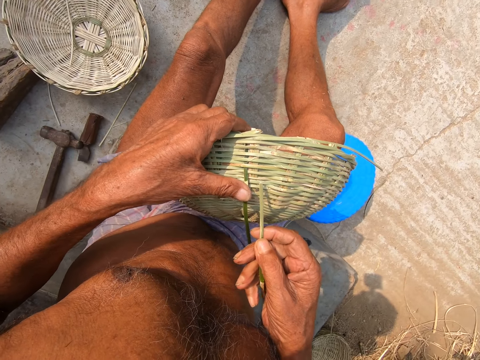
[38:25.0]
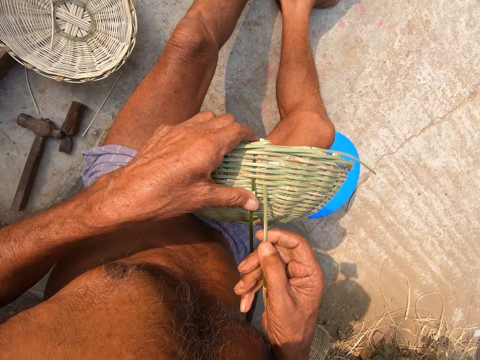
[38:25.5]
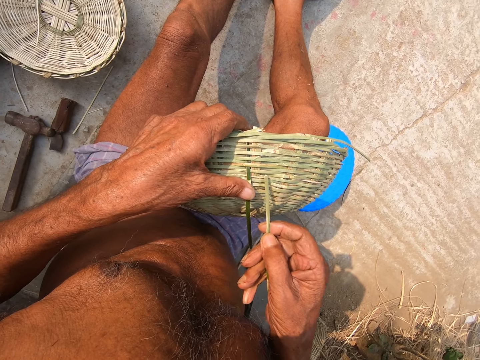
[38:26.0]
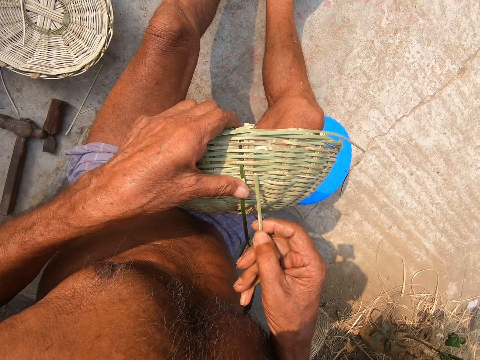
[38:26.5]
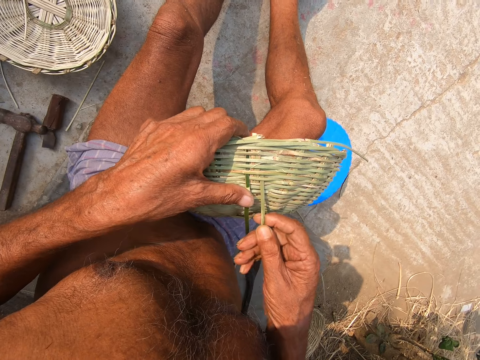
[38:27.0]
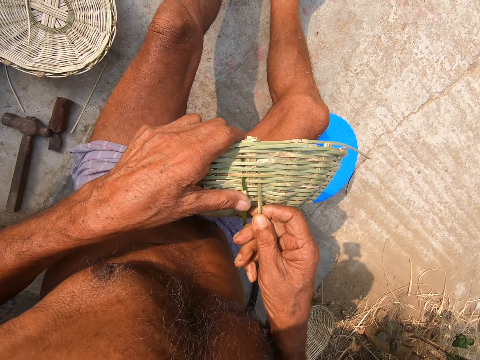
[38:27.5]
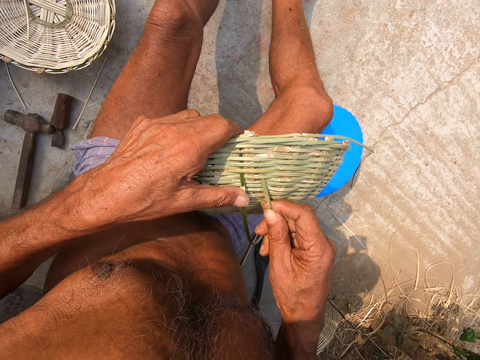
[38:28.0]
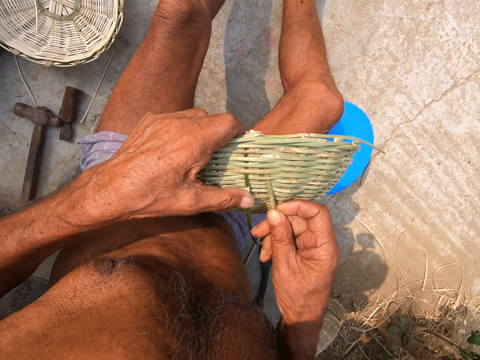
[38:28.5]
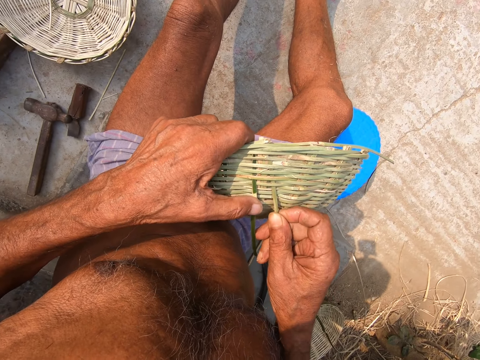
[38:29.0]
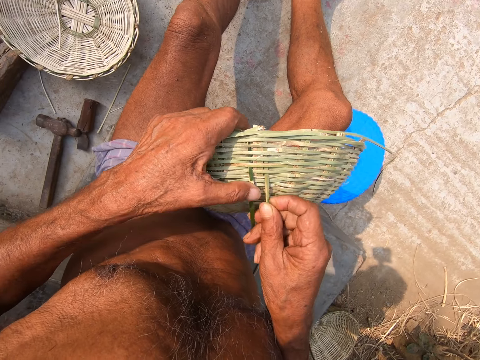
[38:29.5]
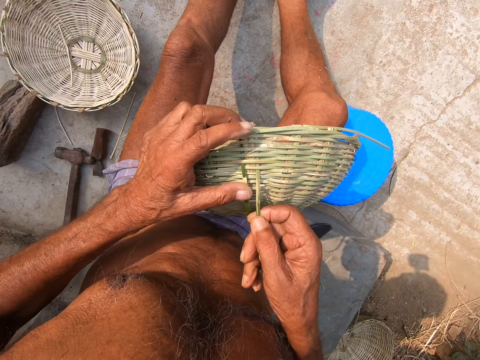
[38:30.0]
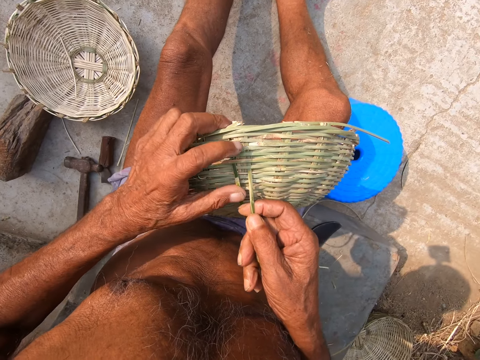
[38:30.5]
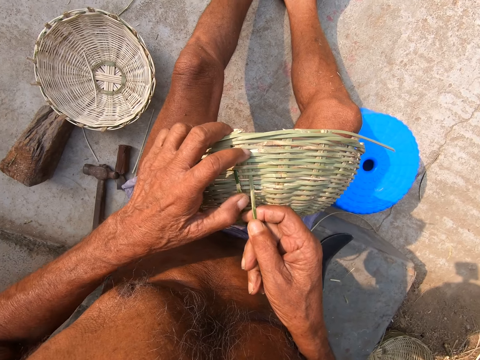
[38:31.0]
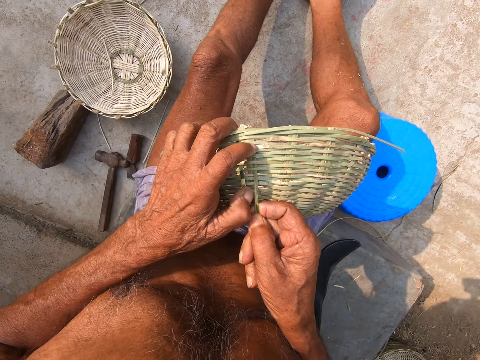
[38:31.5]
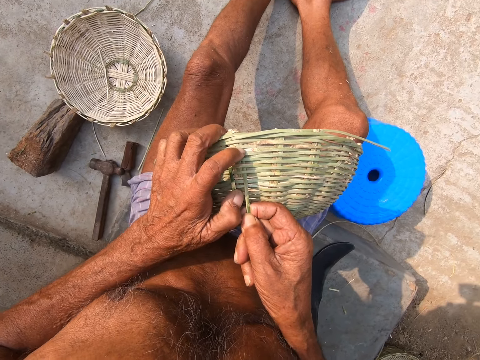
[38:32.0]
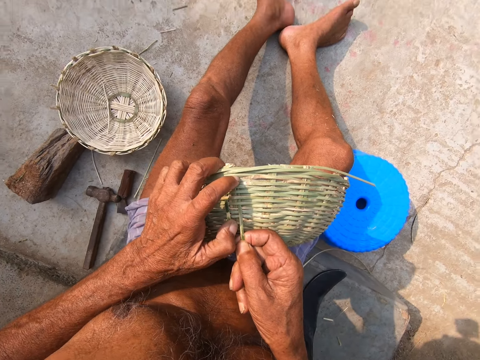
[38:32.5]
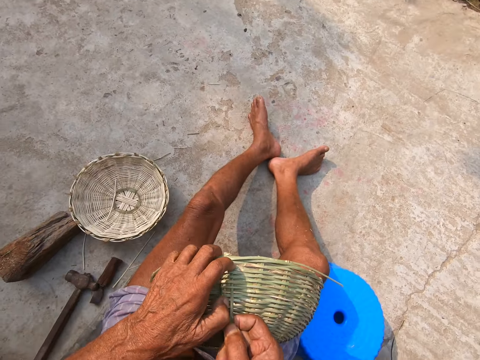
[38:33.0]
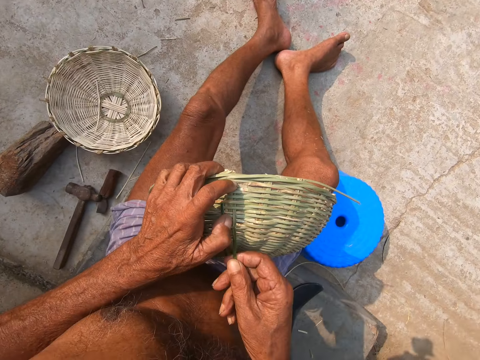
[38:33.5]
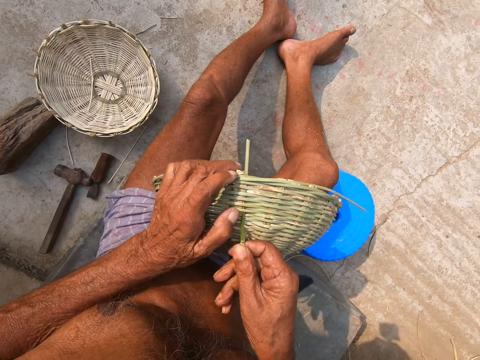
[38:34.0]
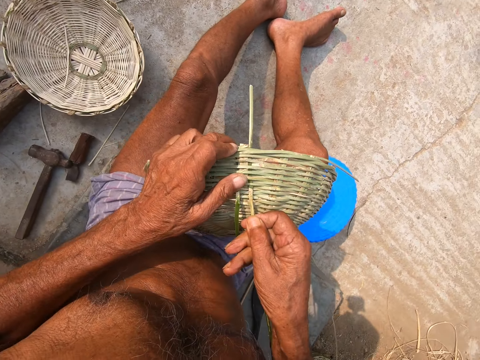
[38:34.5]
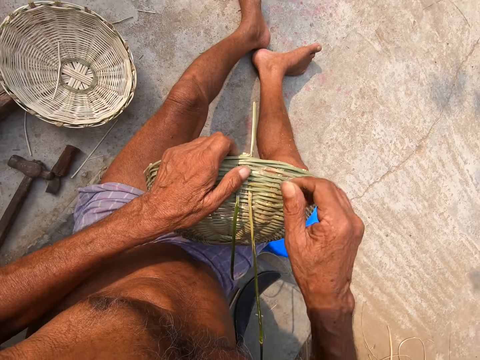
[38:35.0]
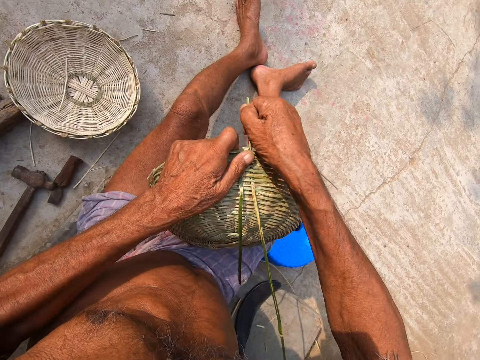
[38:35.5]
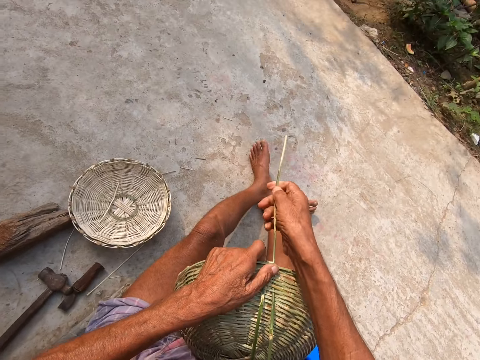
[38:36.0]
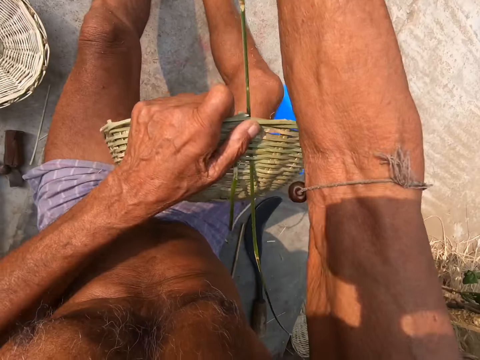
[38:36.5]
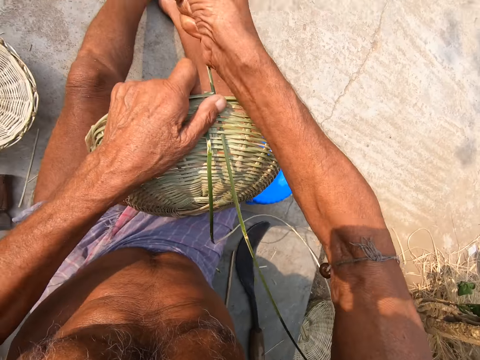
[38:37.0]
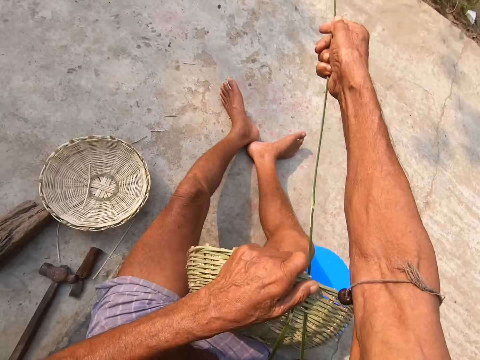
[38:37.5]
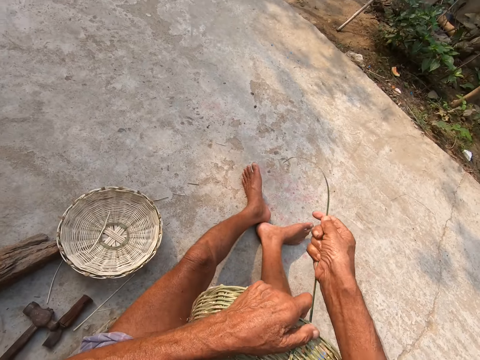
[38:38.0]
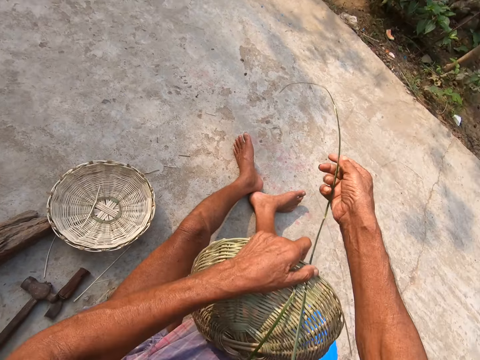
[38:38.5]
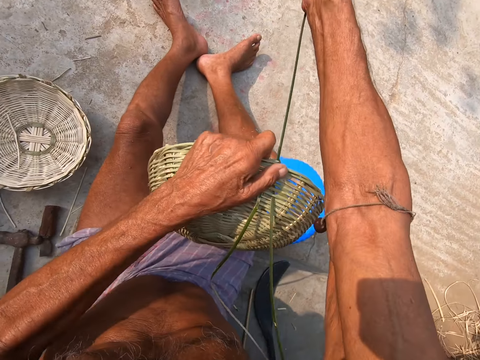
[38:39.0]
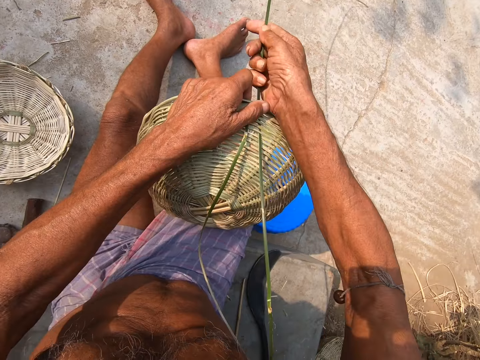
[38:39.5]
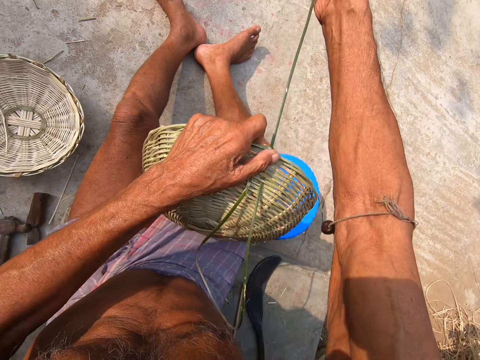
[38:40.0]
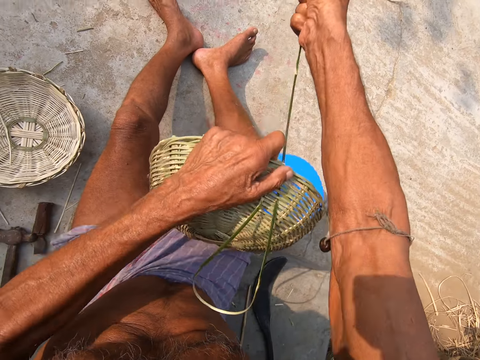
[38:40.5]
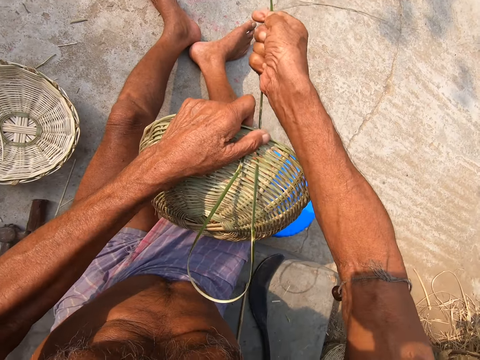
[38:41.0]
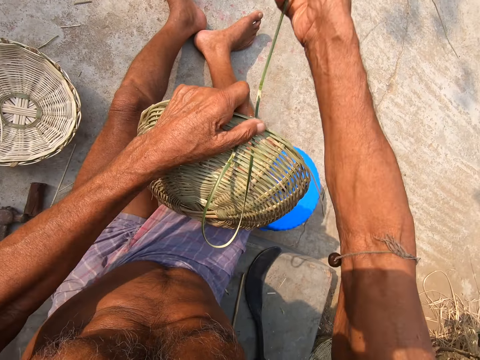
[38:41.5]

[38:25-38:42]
The camera wearer inserts the bamboo strip into the basket with his right hand. He presses the basket canes with his left hand. He pulls the bamboo strip through the basket with his right hand. He interacts with a child.

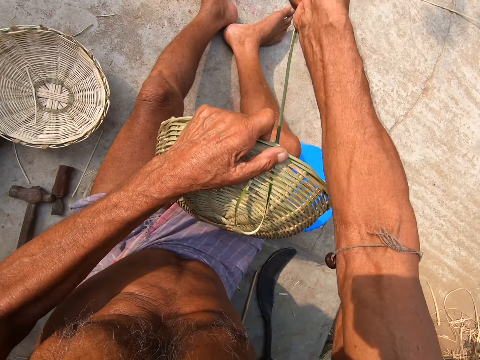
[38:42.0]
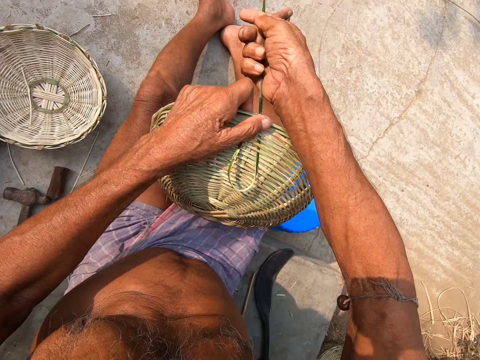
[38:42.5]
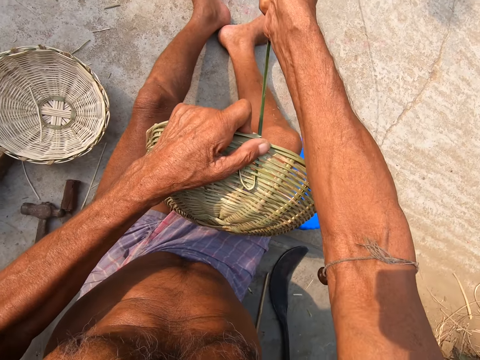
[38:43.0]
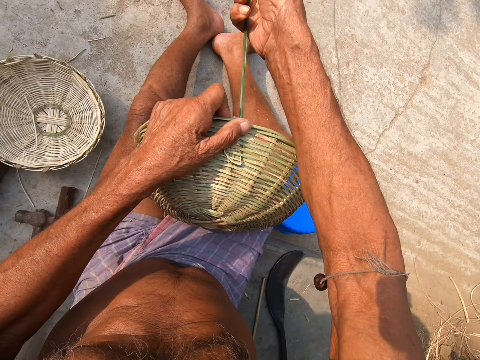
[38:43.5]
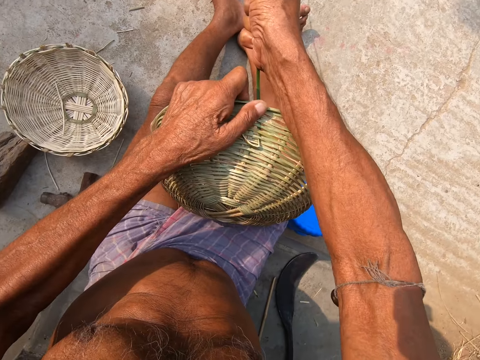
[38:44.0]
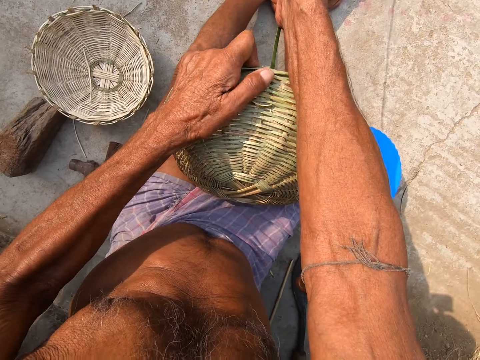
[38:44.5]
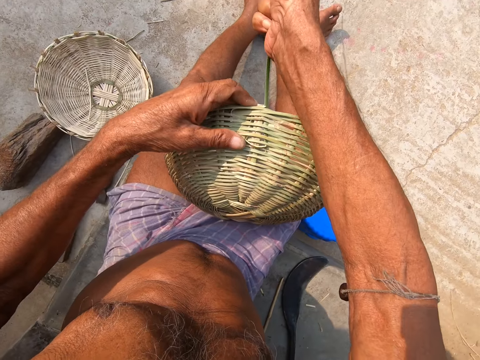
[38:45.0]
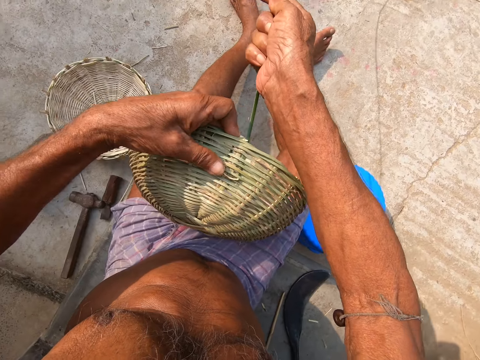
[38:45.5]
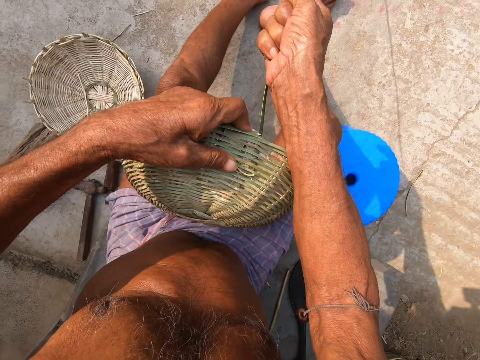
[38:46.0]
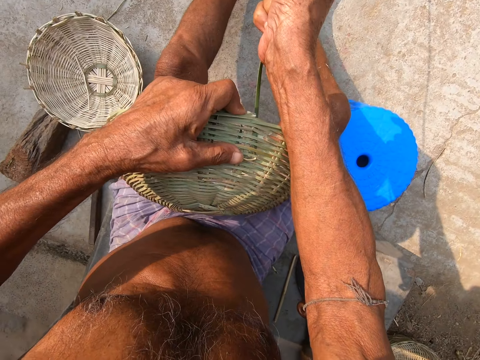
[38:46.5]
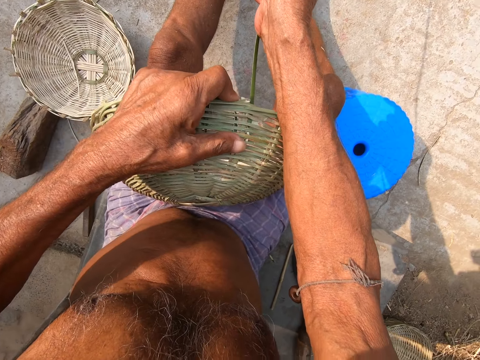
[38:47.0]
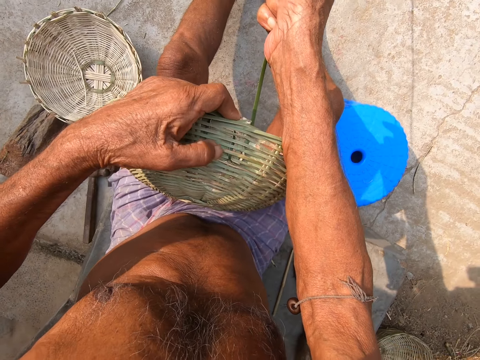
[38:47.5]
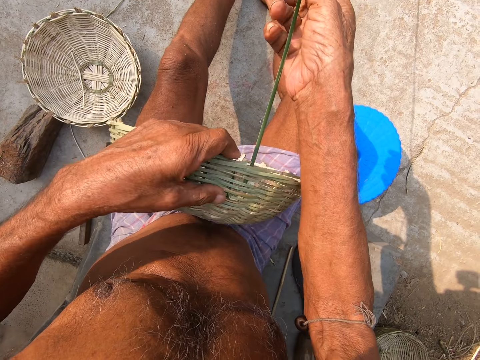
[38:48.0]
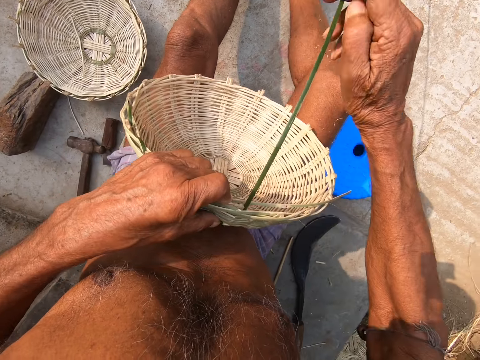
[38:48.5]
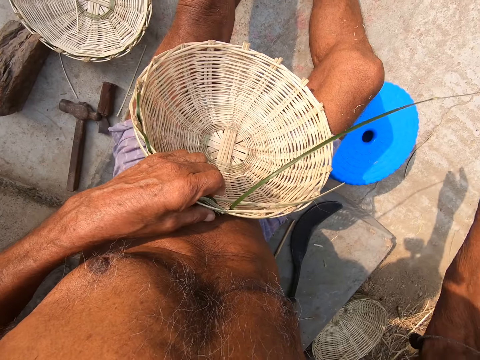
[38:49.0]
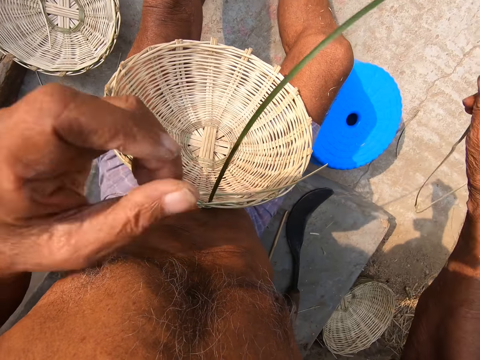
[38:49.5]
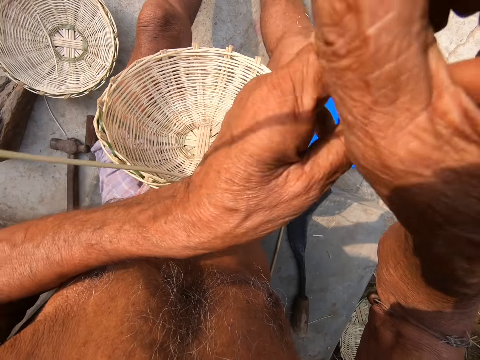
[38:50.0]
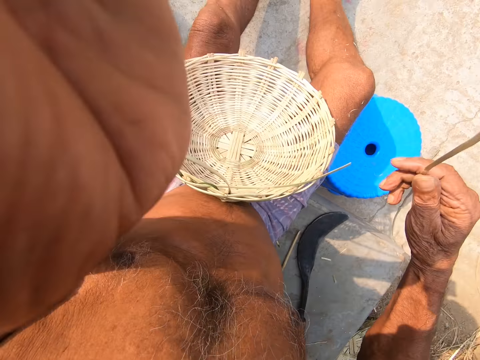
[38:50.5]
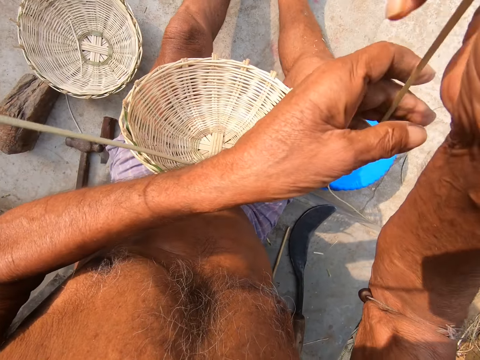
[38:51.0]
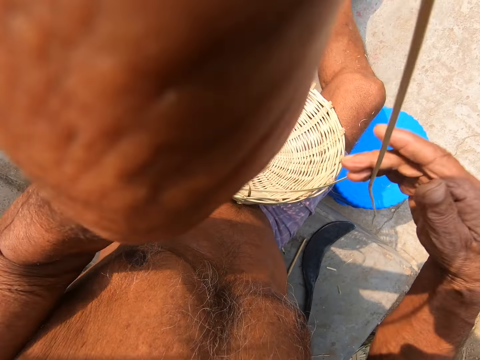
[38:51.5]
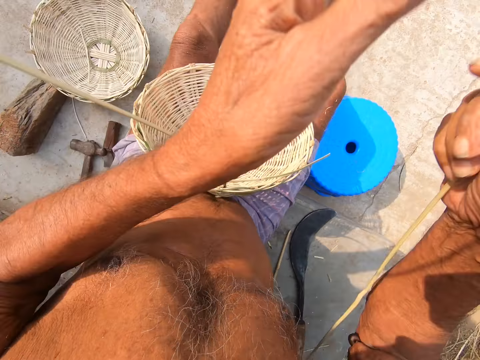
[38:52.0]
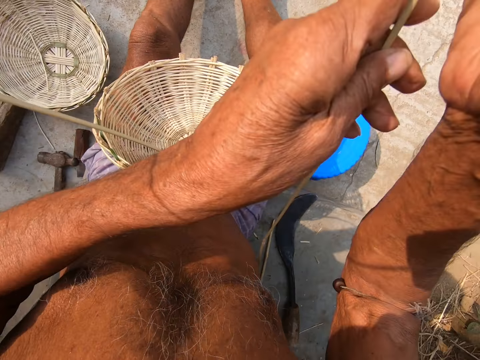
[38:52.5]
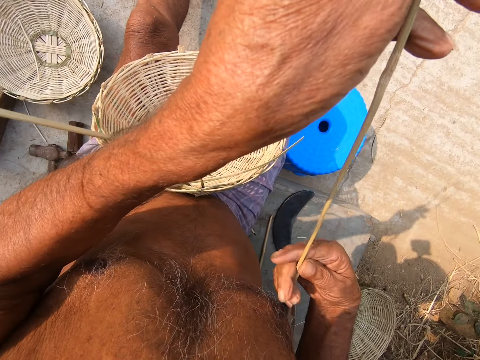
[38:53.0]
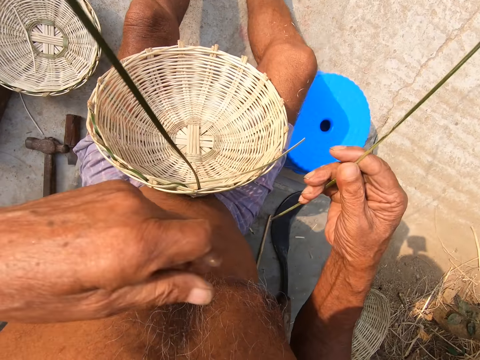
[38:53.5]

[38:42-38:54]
The camera wearer adjusts the basket on his legs with his left hand. He drops the basket in his left hand on his legs. He pulls the bamboo strip with both hands.
